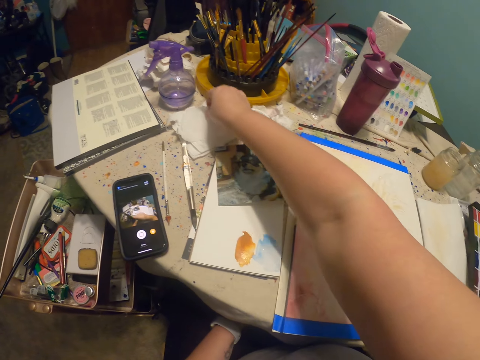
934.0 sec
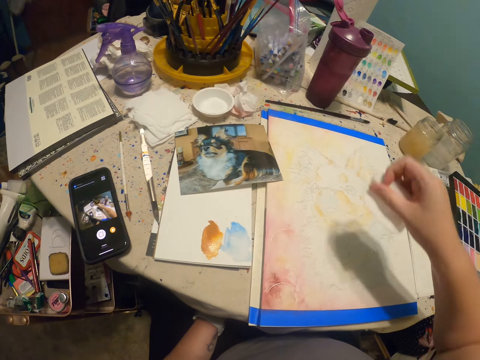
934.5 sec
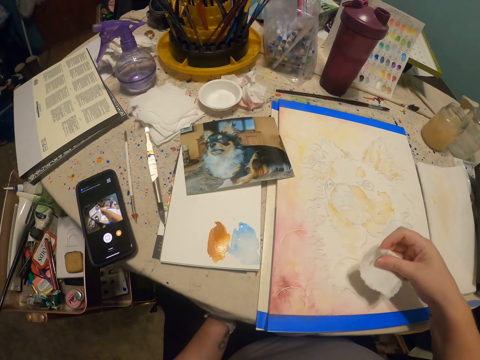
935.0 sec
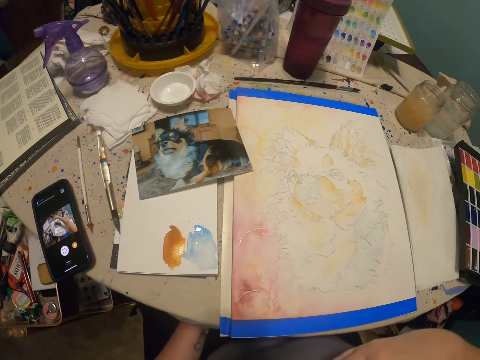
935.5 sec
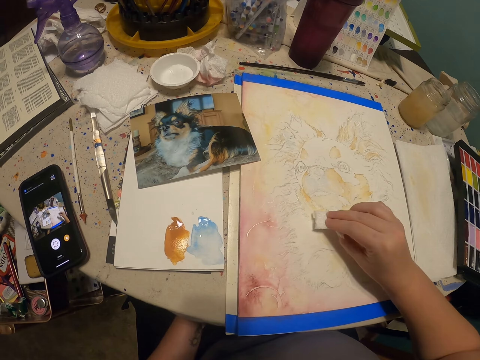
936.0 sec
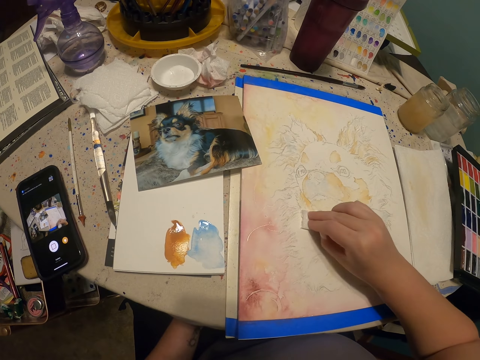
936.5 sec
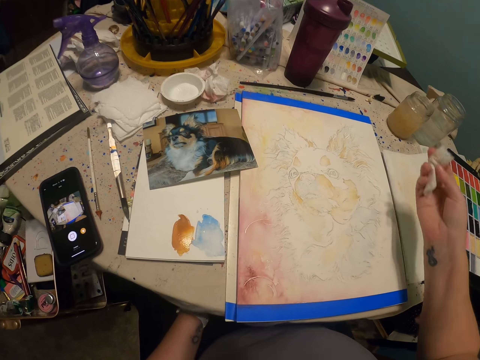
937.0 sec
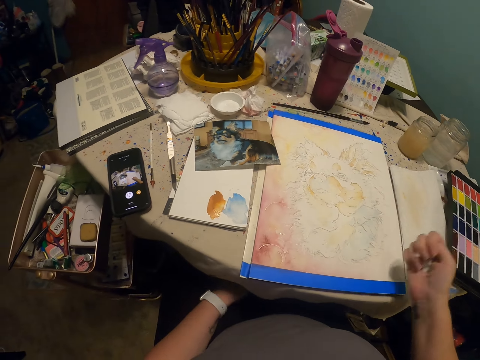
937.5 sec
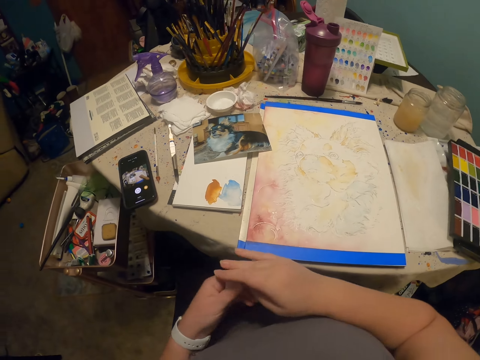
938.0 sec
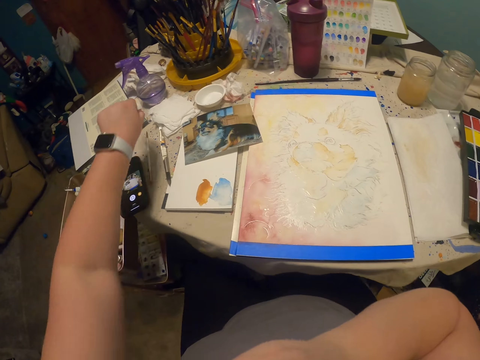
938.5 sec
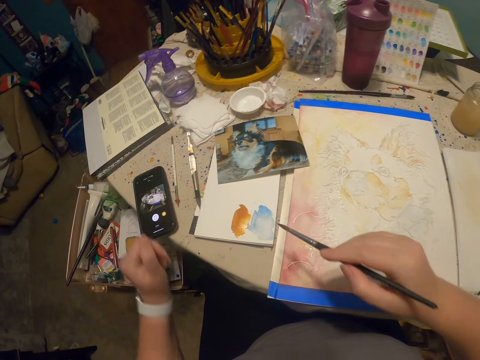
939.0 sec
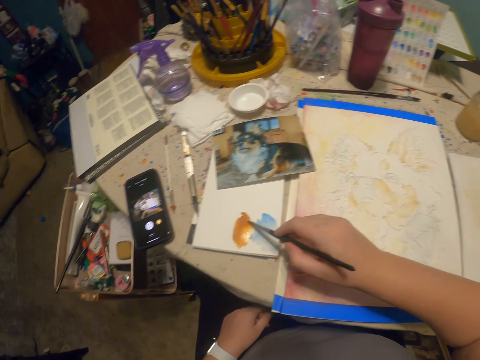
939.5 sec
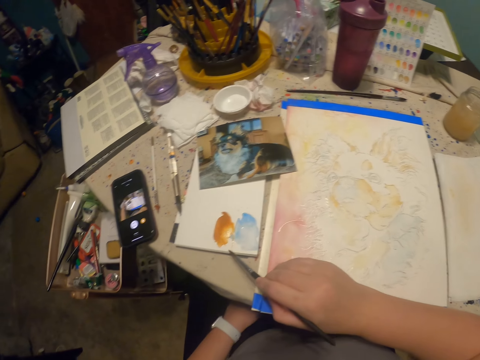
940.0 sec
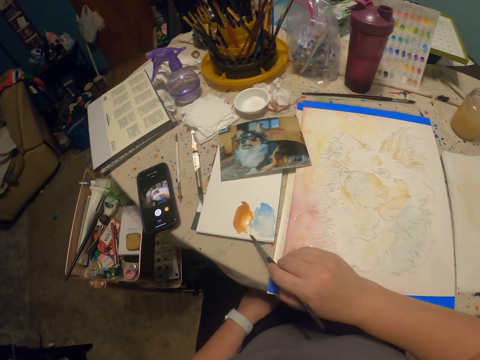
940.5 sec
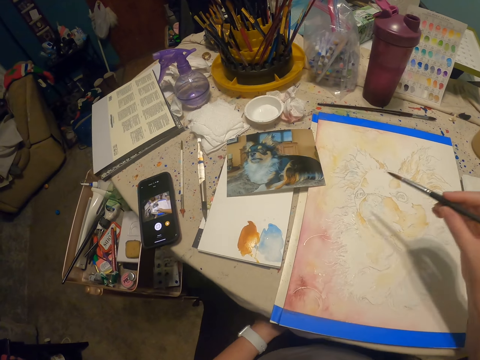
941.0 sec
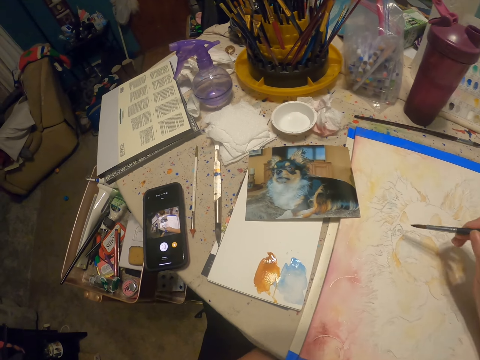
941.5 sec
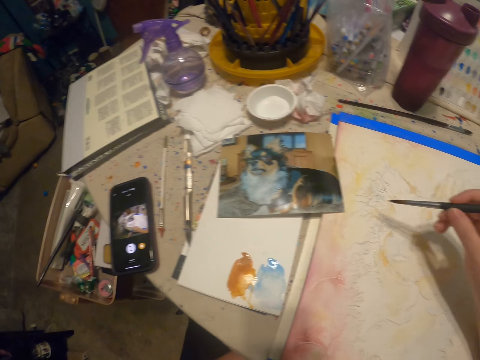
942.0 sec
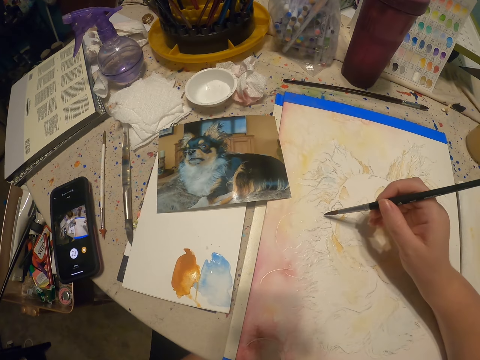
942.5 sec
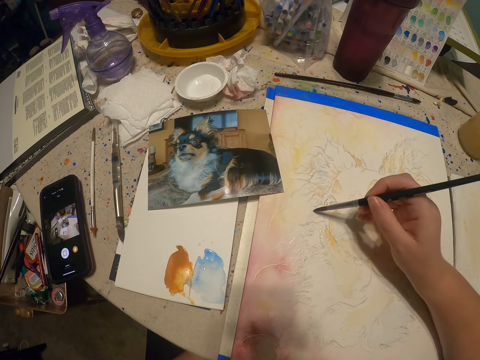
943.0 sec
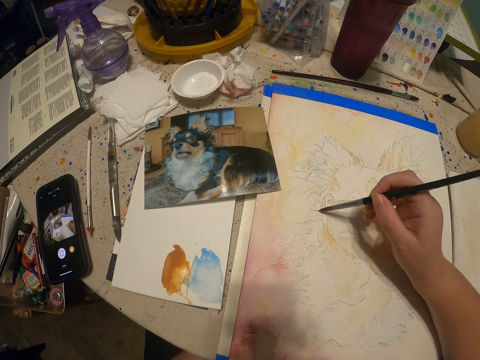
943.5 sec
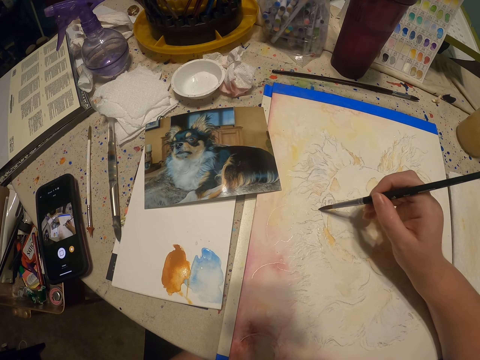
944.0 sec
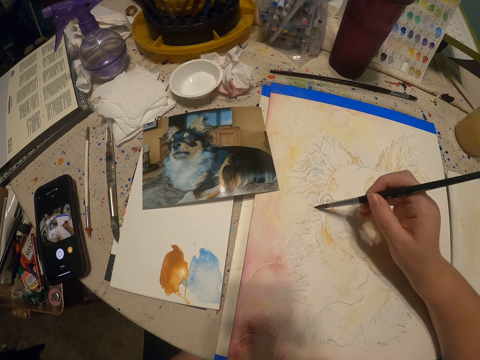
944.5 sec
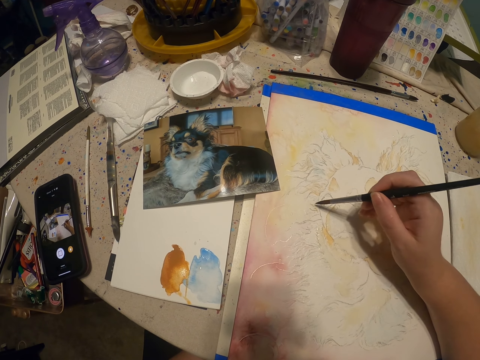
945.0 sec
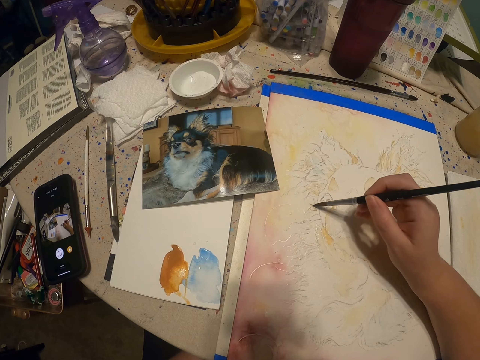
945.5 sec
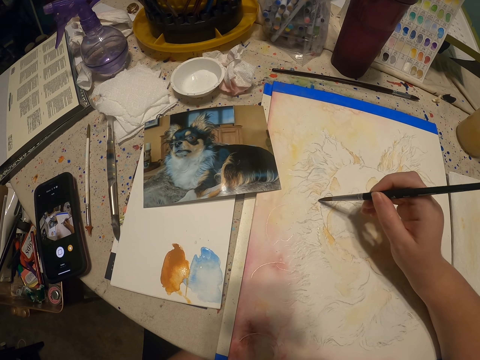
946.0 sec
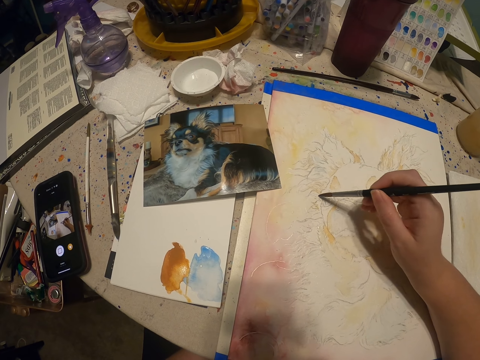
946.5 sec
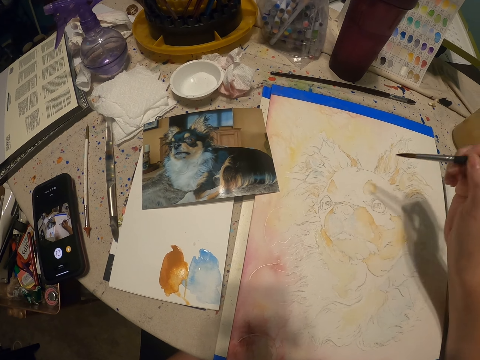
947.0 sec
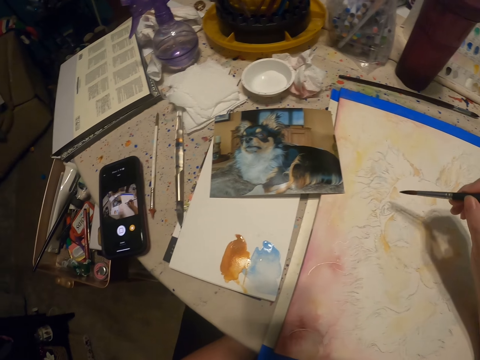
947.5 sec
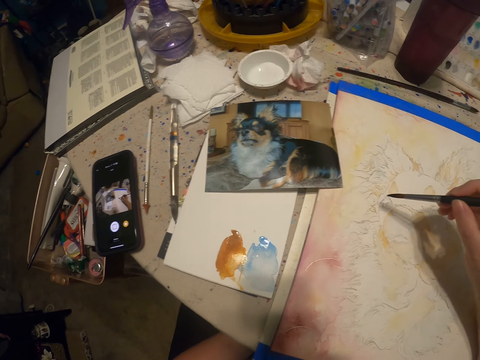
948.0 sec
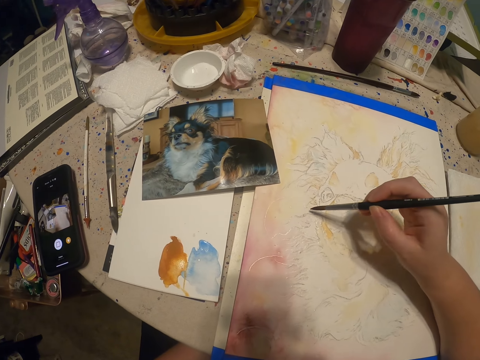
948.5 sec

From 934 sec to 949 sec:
The camera wearer picks the wipes or paper on the table. They hold the paper. They wipe the excess ink on the drawing. They hold the paper. They put the paper down on the drawing board. They pick a drawing pen from something. They return the wipes on the table. They hold a paint brush. They take the ink color or paint from the board. They paint the drawing.

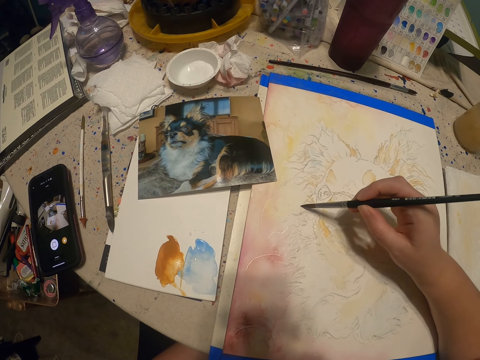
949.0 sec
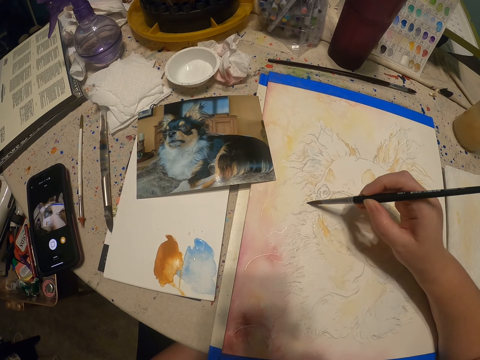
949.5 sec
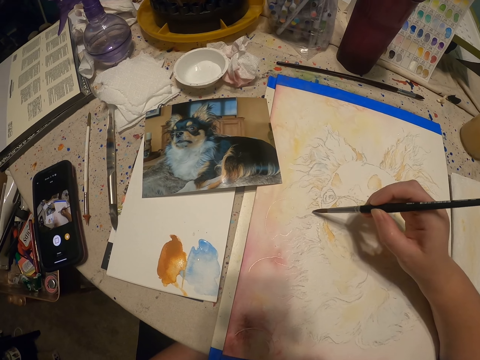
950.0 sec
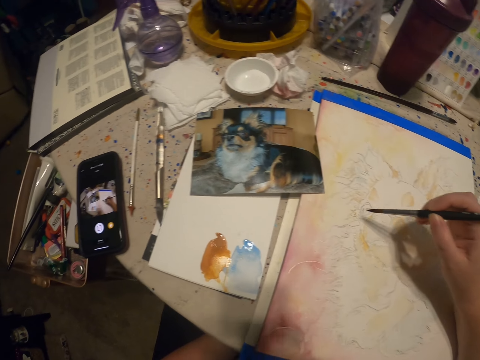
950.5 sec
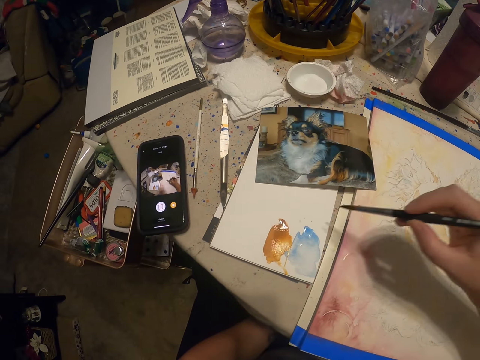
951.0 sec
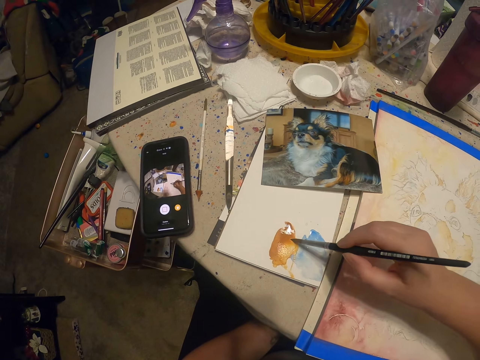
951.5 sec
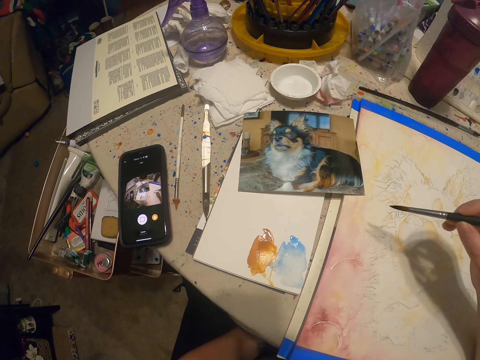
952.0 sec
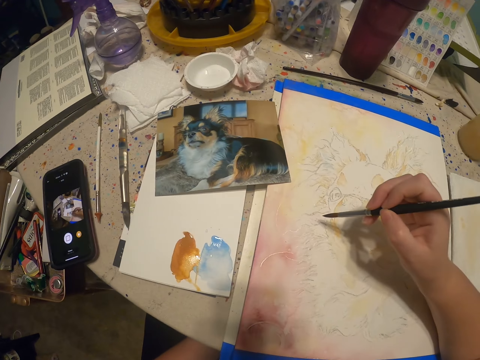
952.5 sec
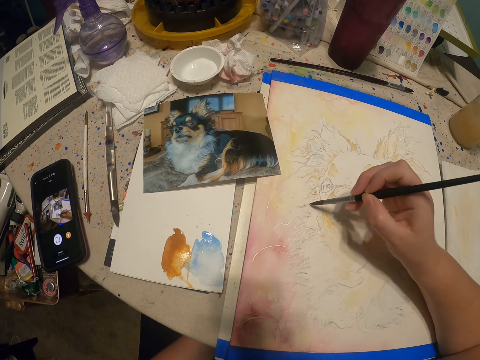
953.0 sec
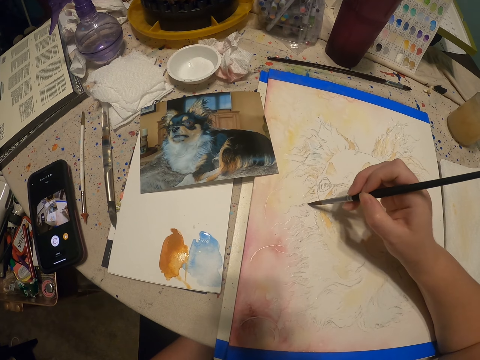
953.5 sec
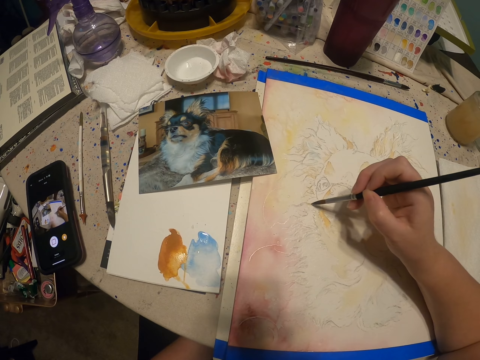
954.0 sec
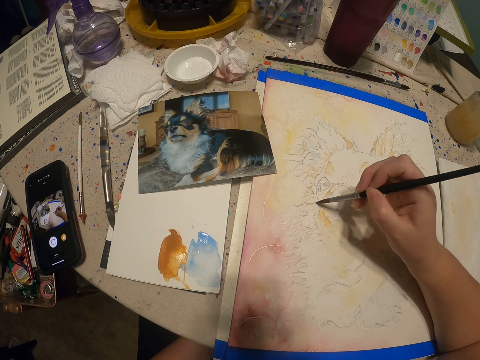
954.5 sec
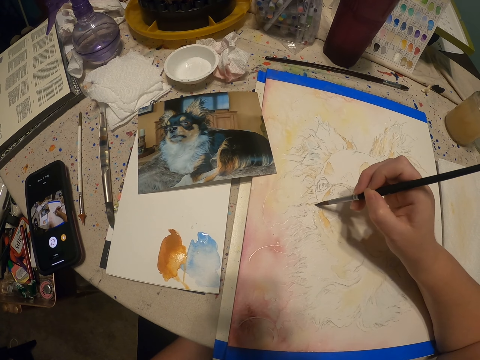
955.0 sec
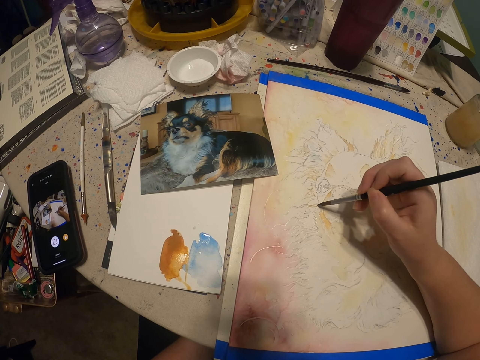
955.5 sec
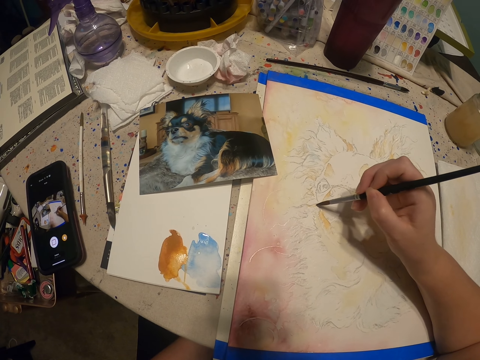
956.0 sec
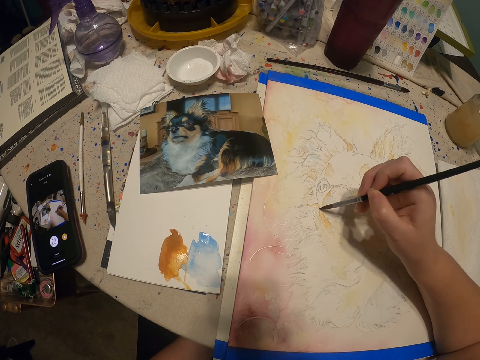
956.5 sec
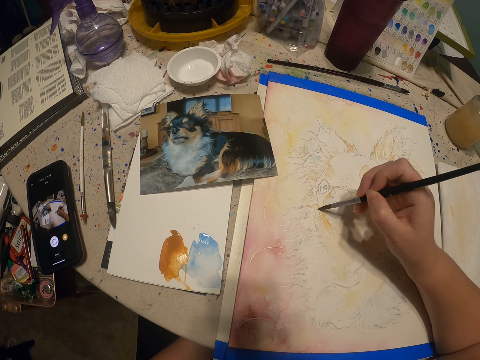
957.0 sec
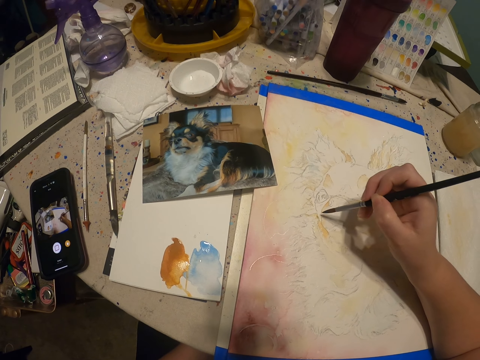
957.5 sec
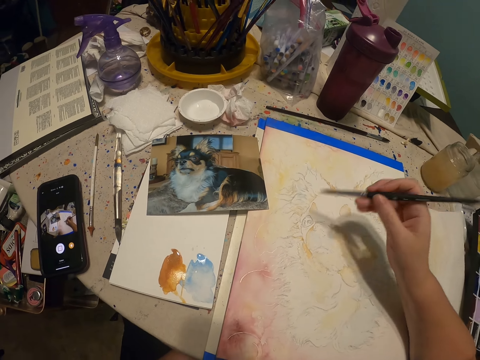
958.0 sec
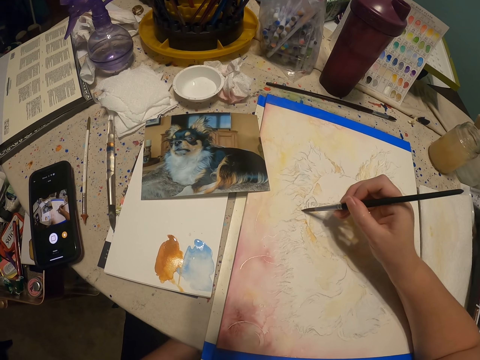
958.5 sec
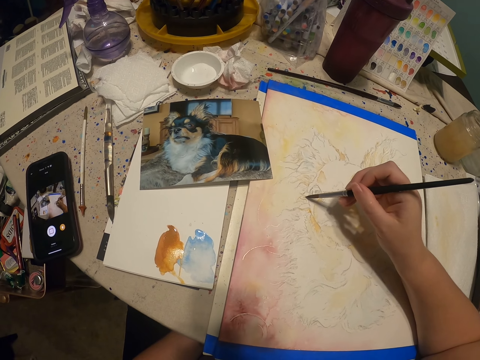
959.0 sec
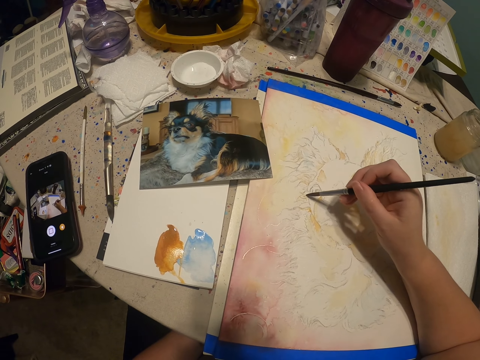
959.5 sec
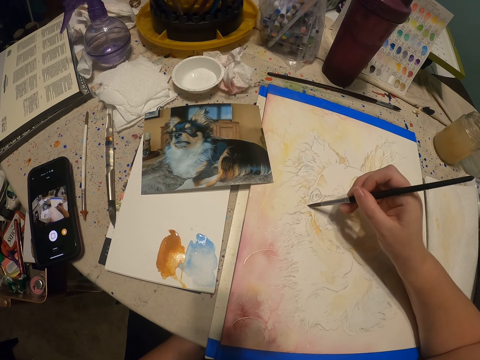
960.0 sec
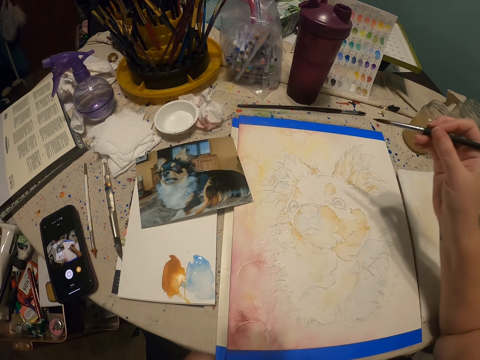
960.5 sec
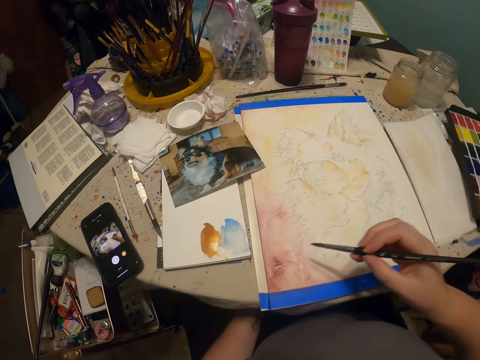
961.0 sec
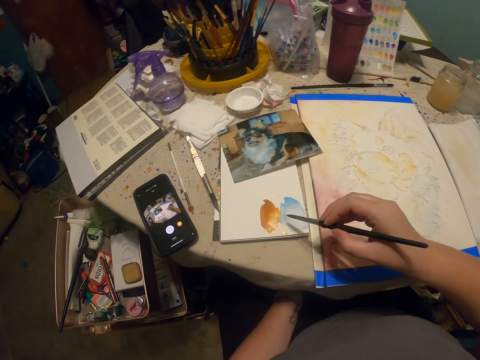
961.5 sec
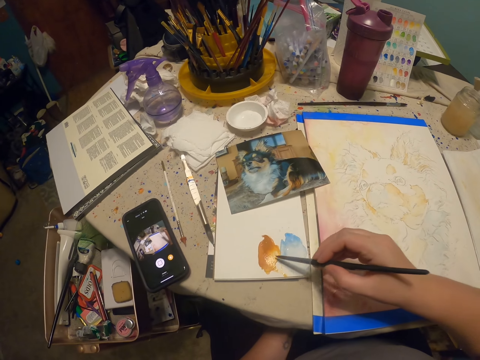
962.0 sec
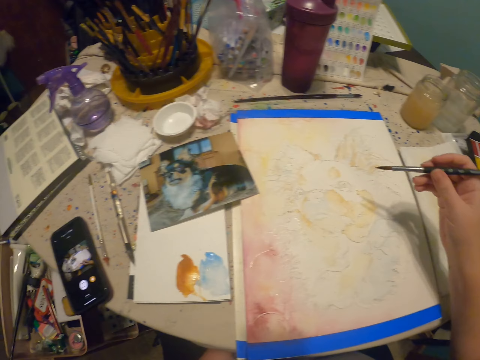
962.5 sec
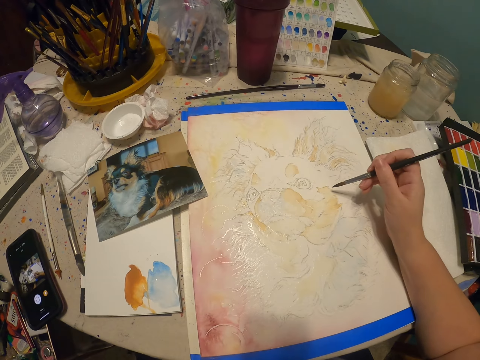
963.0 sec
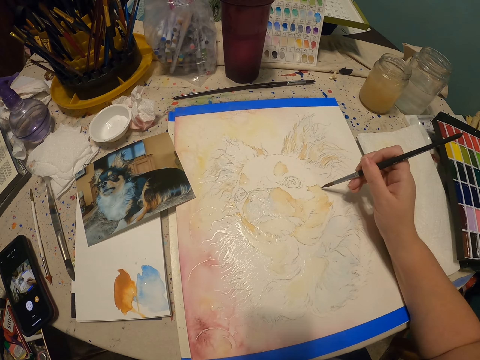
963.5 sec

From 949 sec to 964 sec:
The camera wearer picks the paint. They paint a drawing. They pick the paint.
